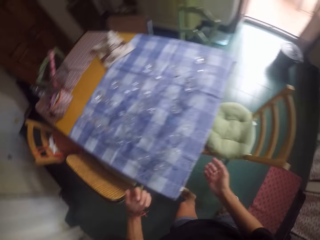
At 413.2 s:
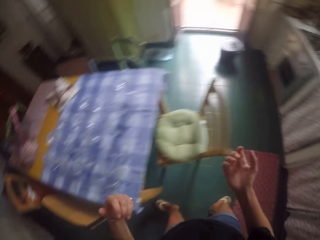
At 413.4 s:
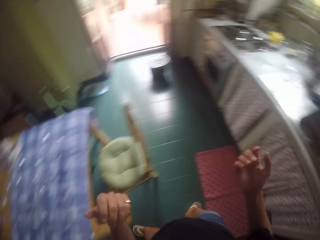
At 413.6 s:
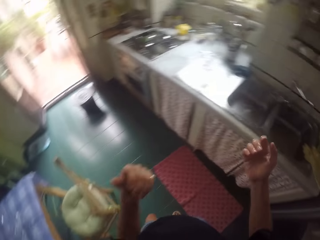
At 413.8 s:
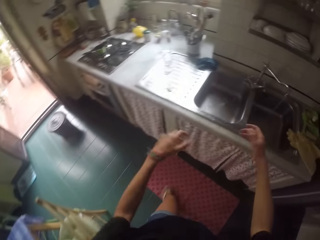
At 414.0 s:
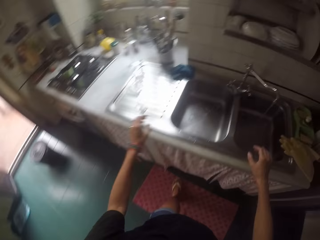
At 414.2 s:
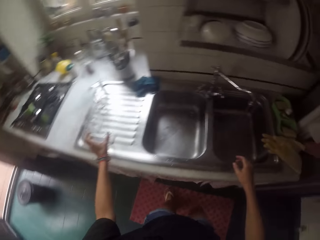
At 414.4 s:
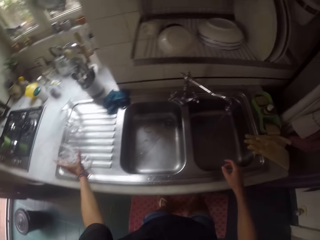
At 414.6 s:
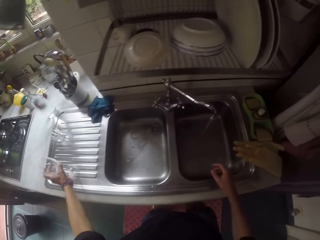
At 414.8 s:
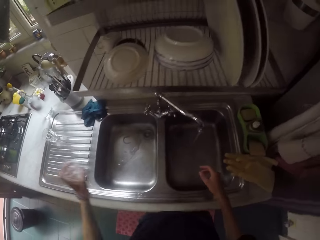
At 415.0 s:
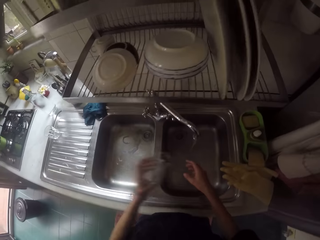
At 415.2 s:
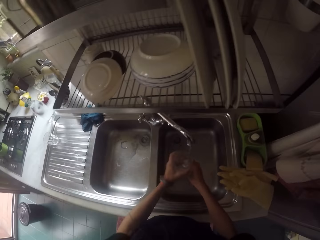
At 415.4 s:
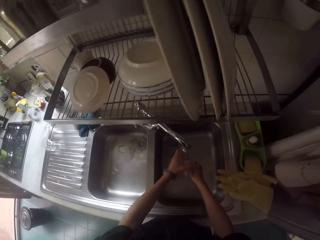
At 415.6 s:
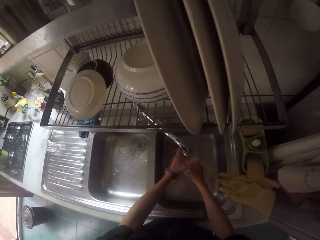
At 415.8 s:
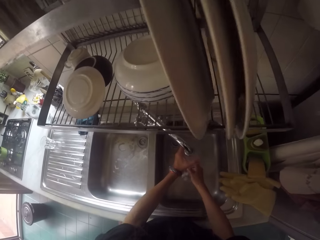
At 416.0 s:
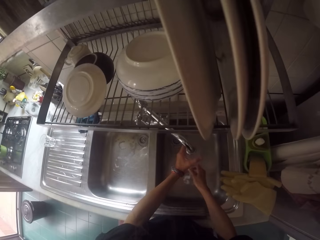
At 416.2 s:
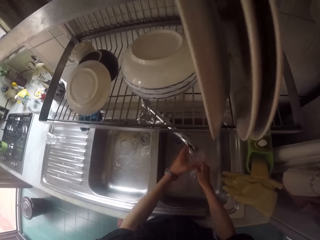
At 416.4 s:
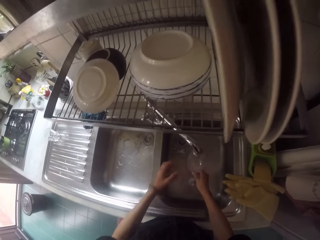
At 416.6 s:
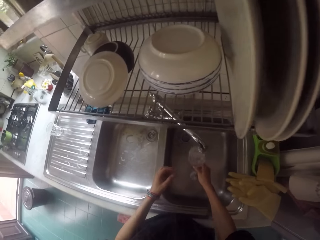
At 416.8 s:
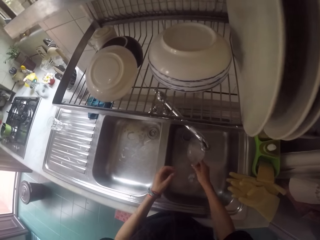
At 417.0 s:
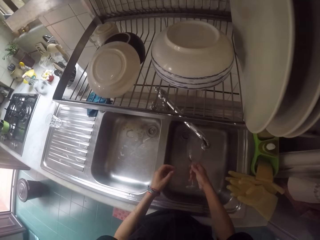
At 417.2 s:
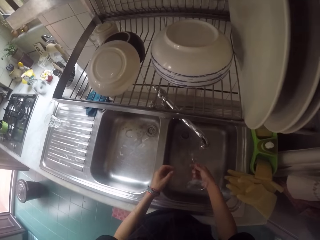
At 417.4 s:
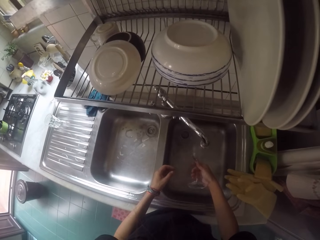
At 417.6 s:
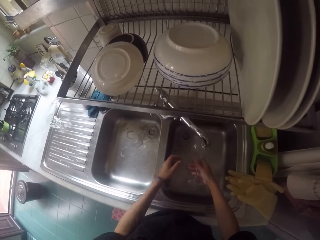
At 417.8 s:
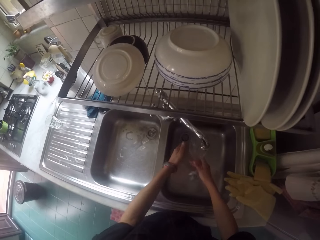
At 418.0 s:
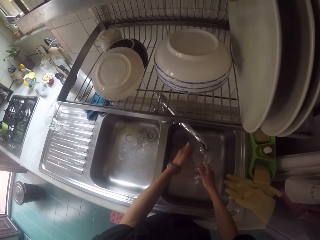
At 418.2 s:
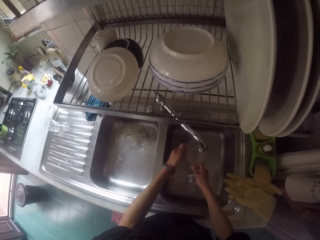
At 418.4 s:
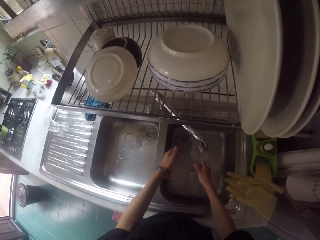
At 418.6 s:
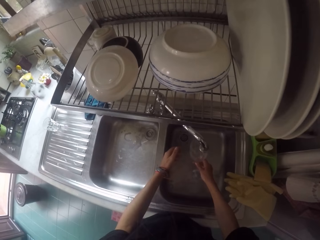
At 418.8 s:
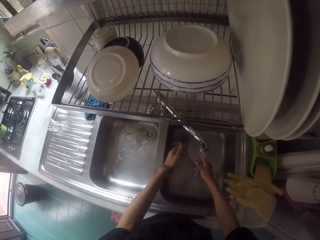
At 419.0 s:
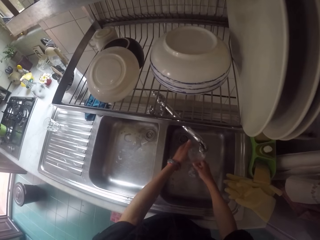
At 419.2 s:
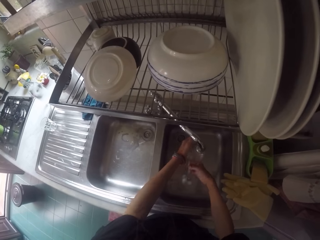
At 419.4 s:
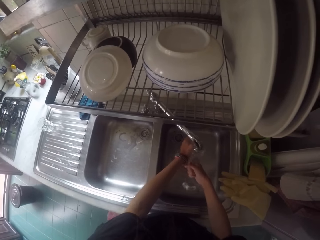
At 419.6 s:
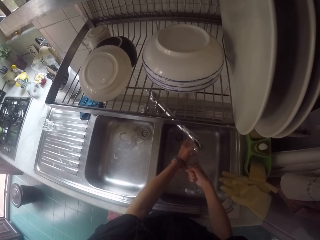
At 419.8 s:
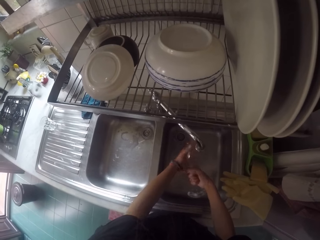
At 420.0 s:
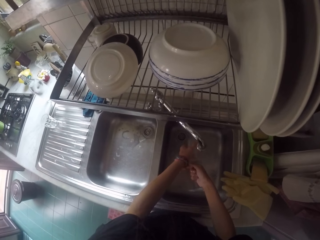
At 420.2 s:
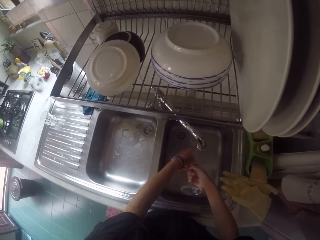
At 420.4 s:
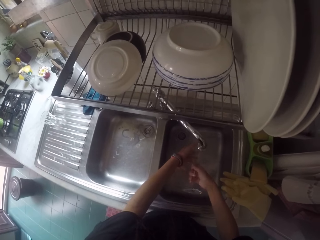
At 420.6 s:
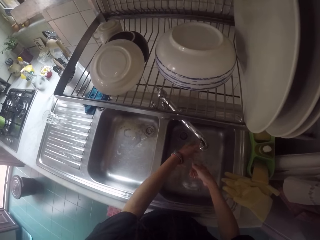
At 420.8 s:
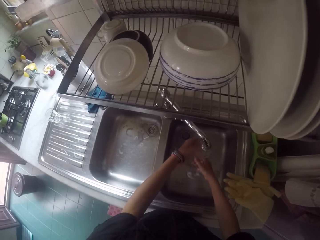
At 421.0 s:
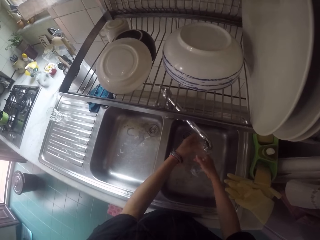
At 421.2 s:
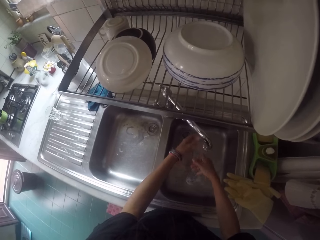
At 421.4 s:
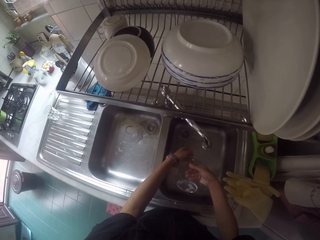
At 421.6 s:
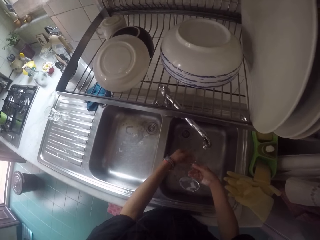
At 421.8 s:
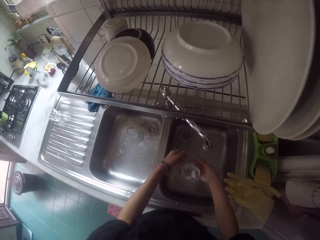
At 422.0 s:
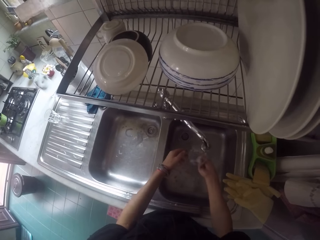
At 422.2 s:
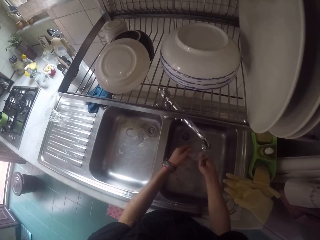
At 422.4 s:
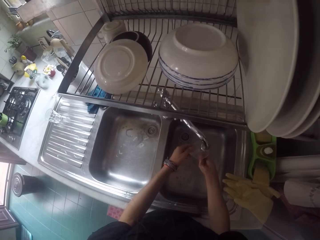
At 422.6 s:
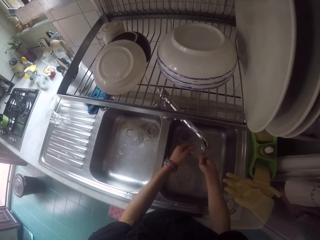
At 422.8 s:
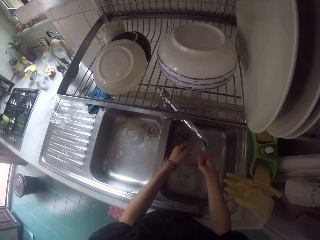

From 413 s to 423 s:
The camera wearer moves towards the sink. They pick a wine glass on the sink. They rinse the wine glass in the sink.

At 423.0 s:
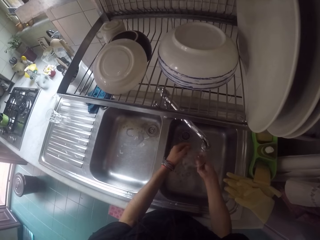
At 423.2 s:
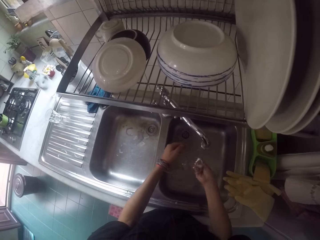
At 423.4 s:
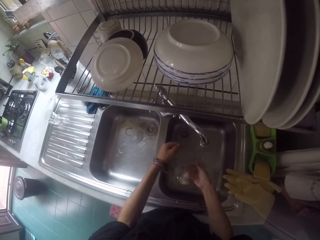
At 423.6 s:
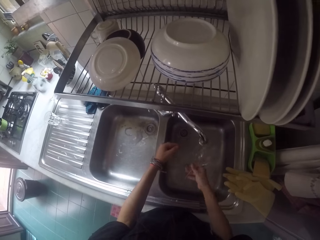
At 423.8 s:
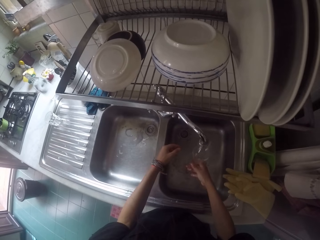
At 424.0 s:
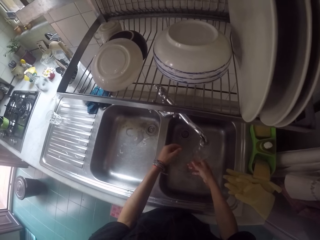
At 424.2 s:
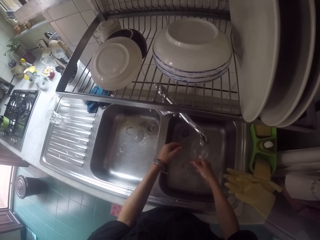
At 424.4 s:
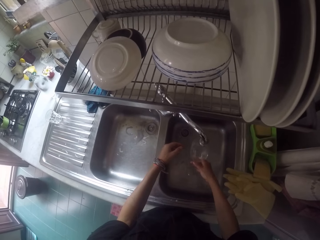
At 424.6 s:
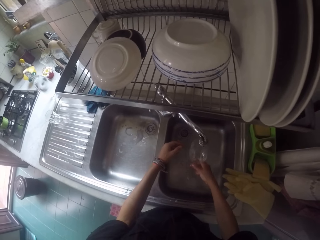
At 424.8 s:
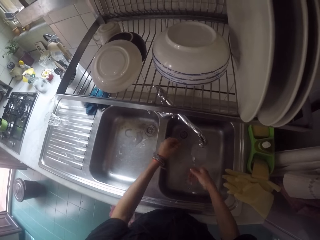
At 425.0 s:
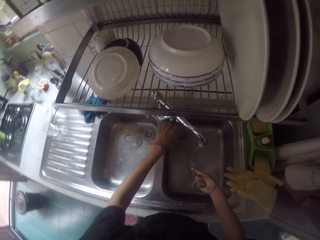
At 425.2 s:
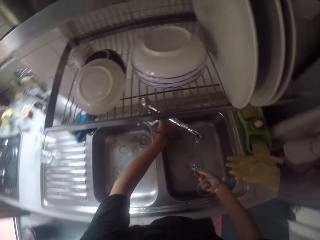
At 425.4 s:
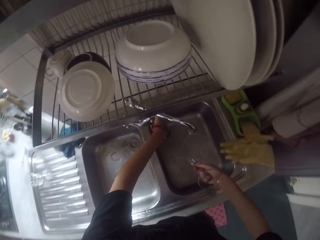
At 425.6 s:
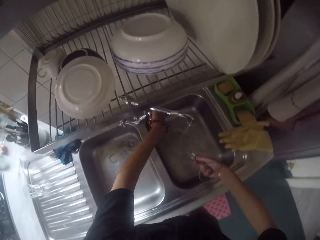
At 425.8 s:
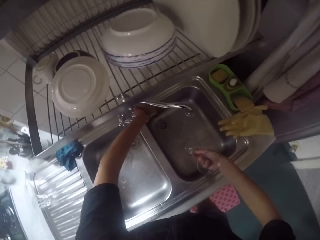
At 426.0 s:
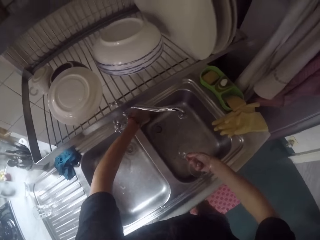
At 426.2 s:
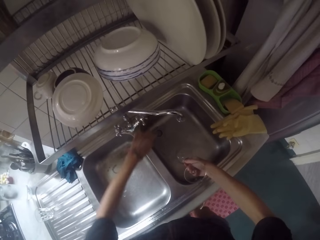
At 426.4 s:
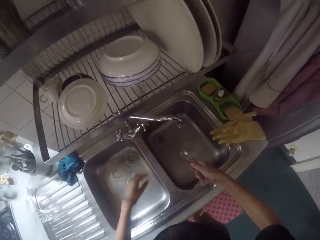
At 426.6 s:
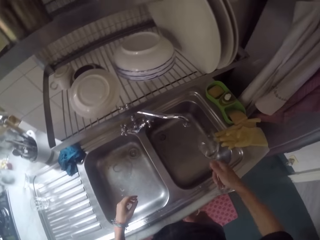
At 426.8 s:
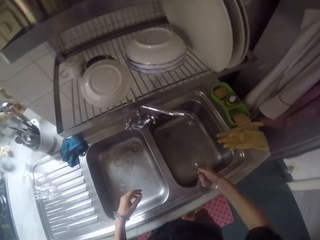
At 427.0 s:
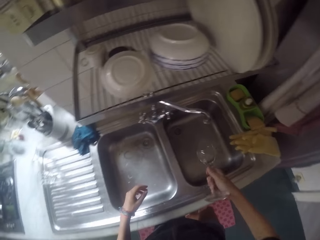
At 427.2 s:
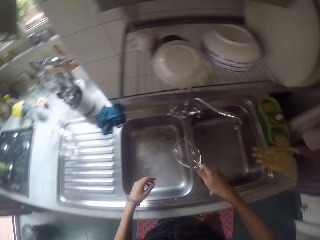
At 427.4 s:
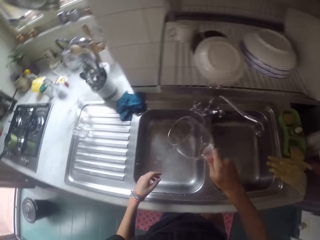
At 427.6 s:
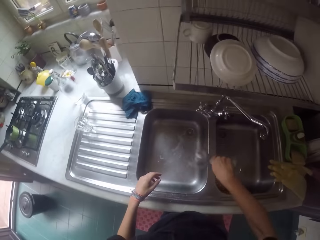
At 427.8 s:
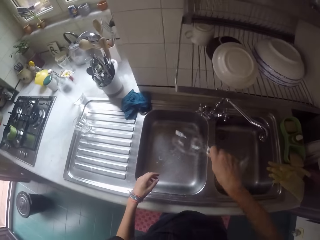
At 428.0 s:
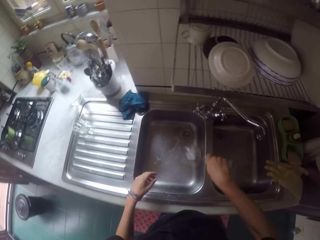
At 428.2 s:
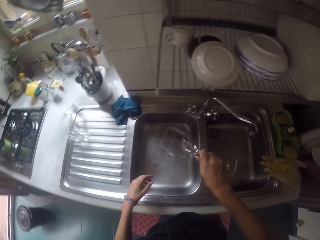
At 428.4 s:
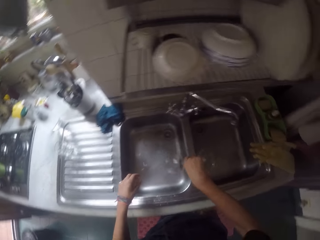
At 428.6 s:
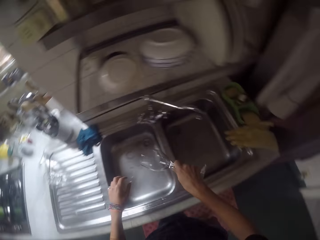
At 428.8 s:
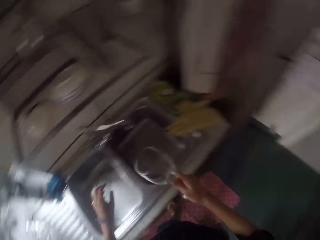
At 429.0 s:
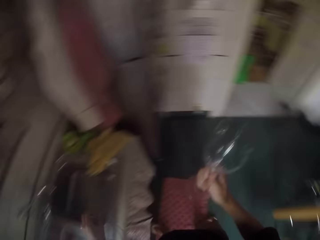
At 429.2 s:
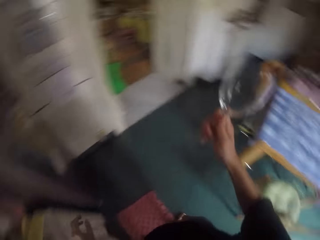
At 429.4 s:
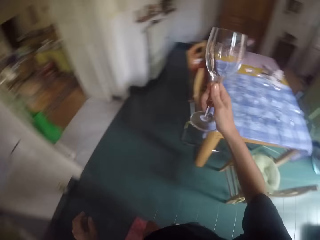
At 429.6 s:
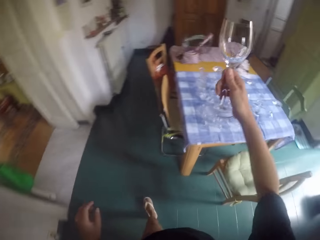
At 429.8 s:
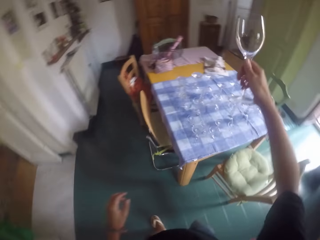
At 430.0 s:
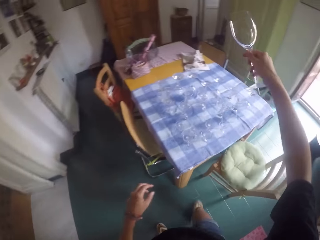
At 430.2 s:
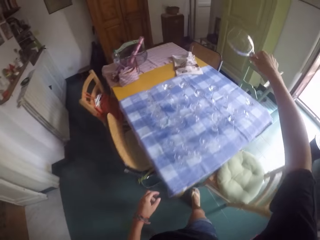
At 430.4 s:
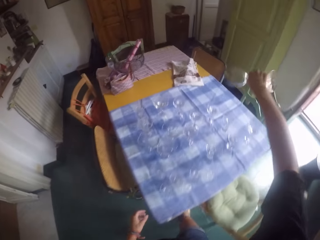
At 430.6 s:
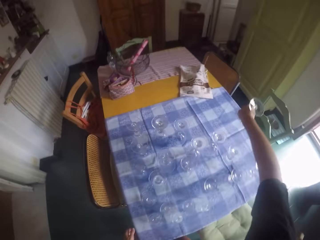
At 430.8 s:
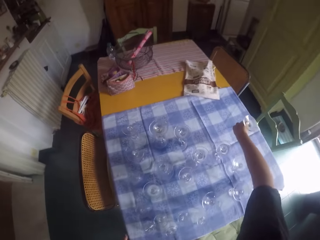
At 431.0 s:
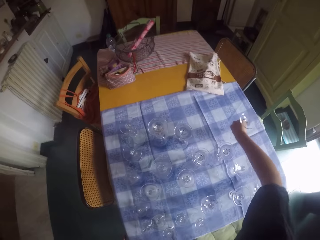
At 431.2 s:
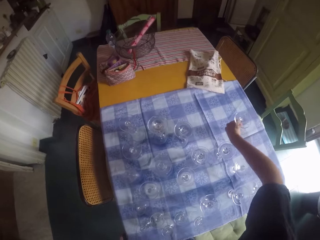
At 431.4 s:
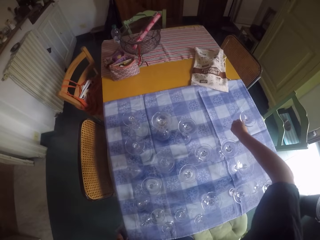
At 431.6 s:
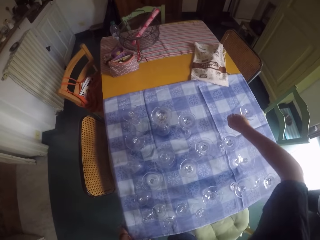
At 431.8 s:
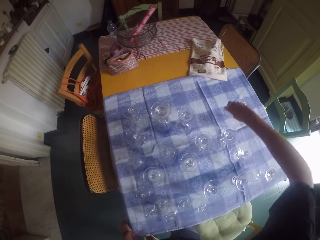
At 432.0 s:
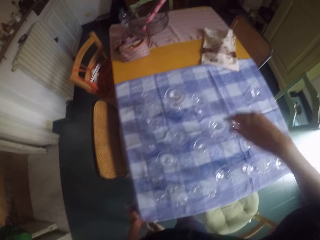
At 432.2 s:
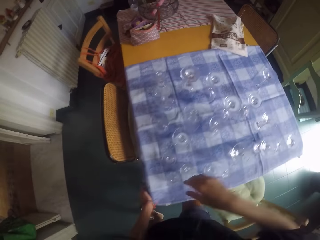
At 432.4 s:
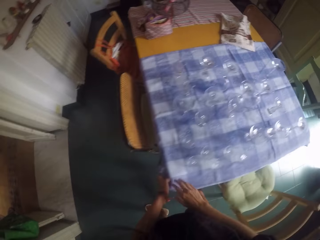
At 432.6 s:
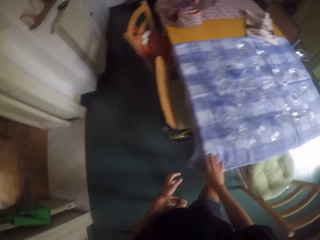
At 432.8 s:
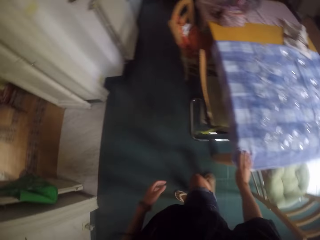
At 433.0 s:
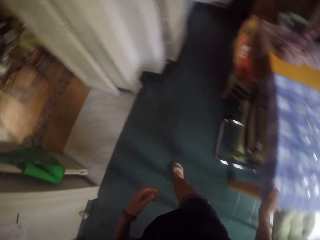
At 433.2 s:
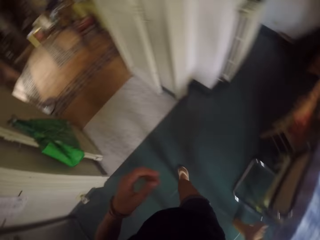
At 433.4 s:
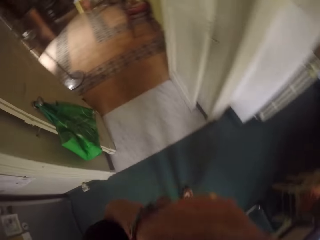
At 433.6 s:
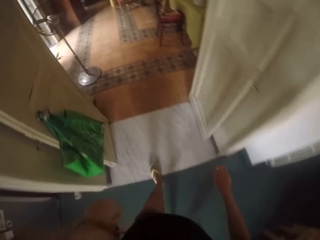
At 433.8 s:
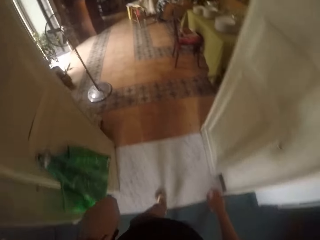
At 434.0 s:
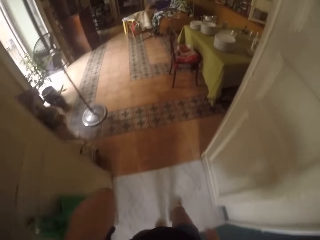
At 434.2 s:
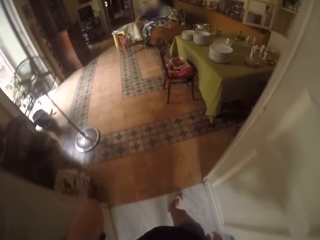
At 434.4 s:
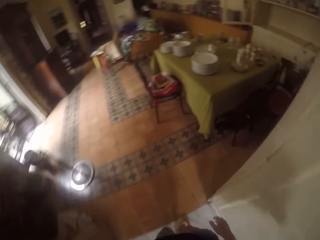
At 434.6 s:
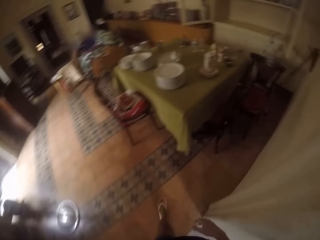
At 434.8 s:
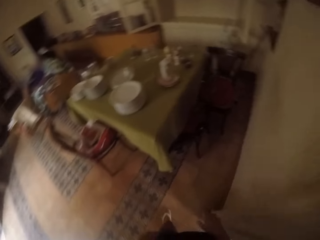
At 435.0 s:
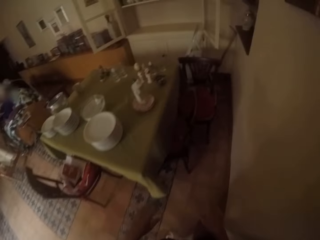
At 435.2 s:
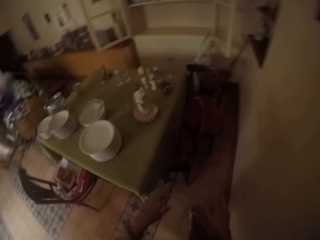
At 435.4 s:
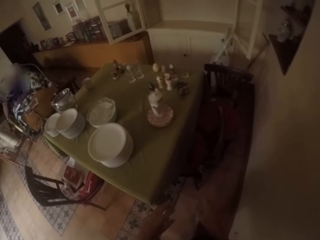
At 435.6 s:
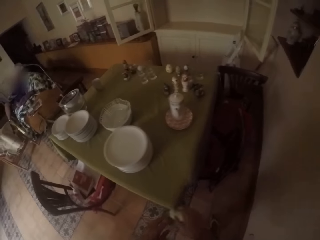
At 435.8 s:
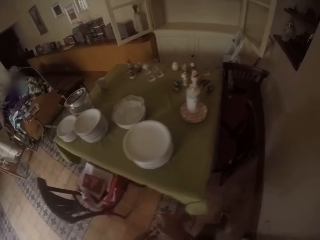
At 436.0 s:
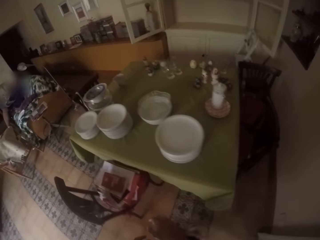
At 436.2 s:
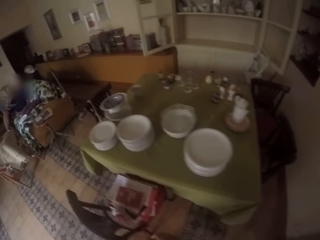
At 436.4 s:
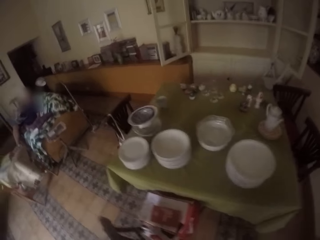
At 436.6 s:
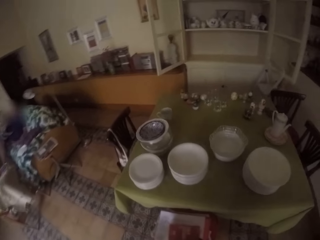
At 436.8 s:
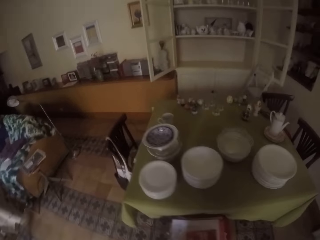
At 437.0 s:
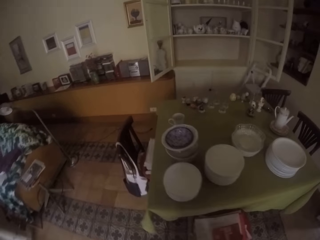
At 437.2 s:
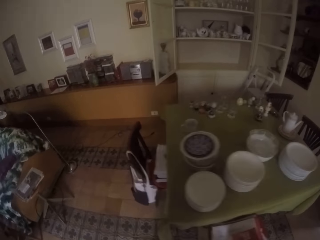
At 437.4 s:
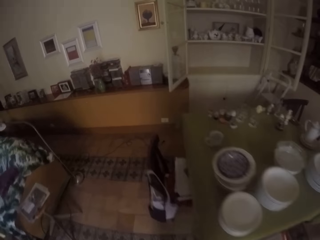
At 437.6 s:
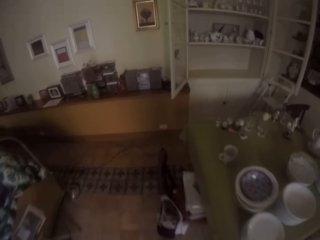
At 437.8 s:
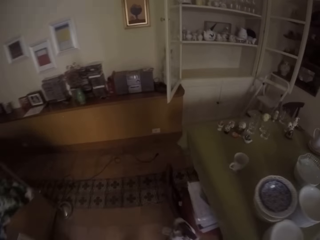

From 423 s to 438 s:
The camera wearer closes a sink tap. They swing the glass, carry the glass. They place the wine glass on the table. They move around the room. They walk towards a dining table.
